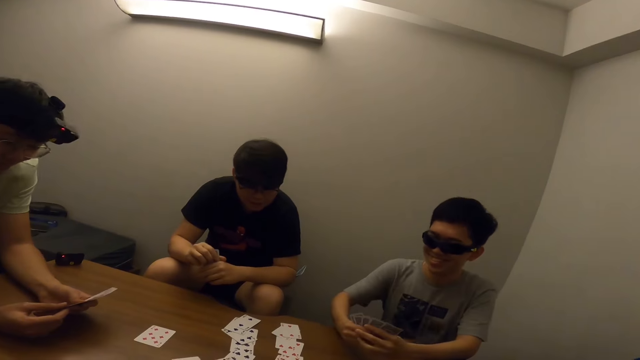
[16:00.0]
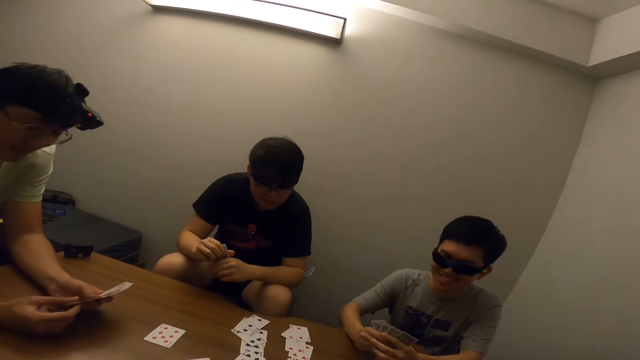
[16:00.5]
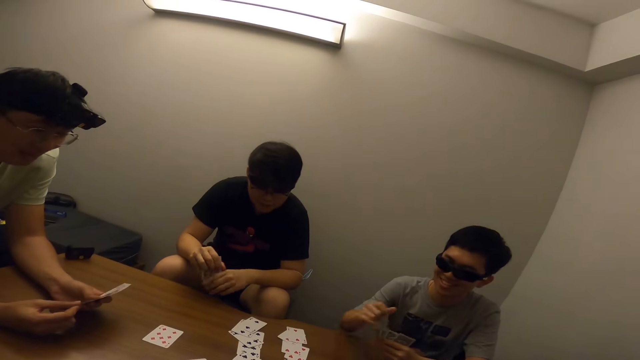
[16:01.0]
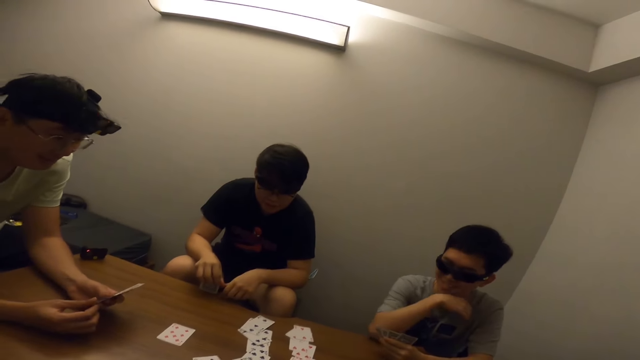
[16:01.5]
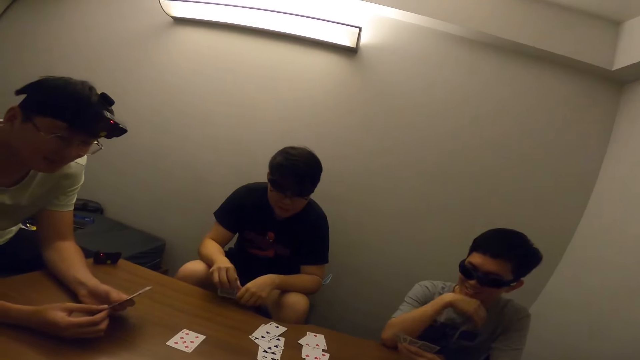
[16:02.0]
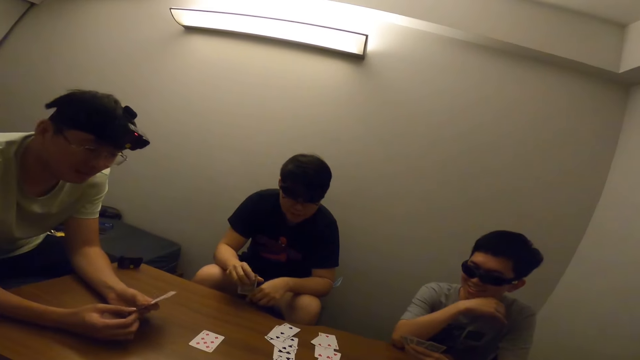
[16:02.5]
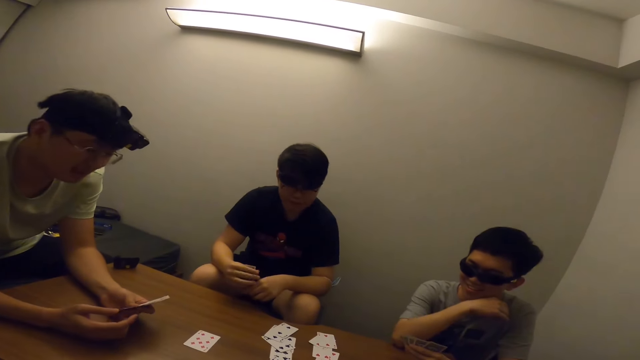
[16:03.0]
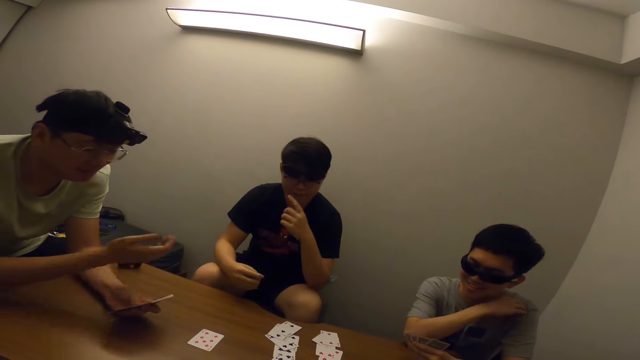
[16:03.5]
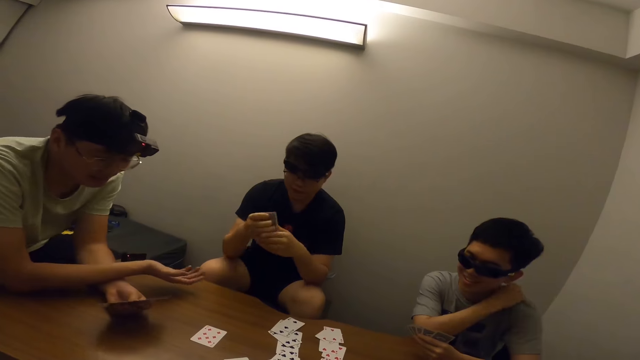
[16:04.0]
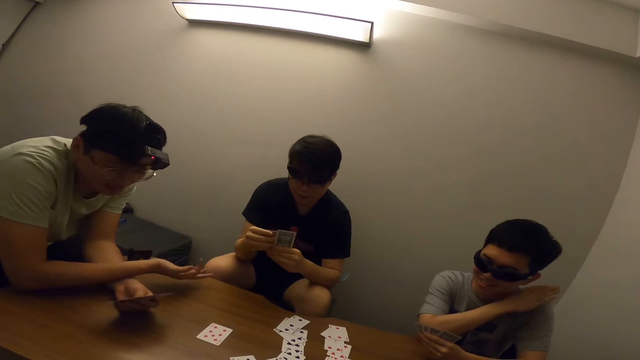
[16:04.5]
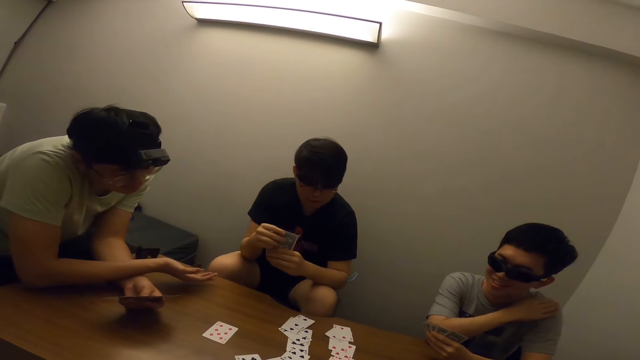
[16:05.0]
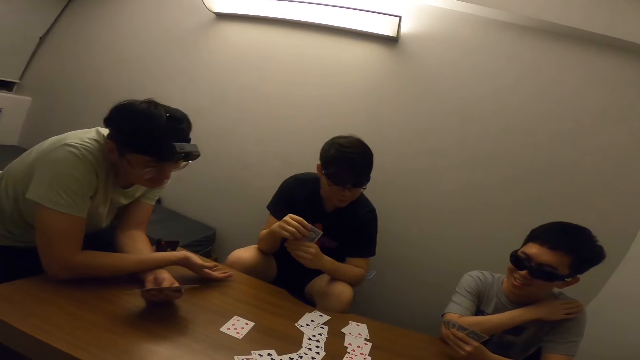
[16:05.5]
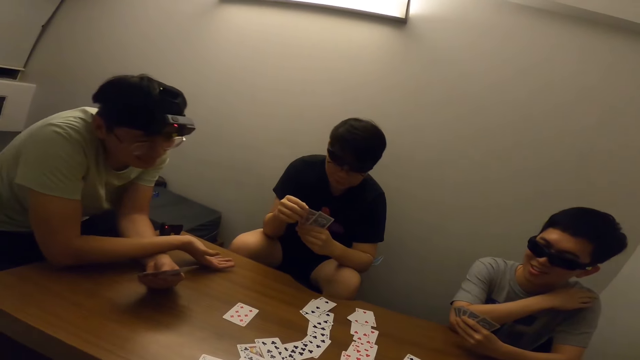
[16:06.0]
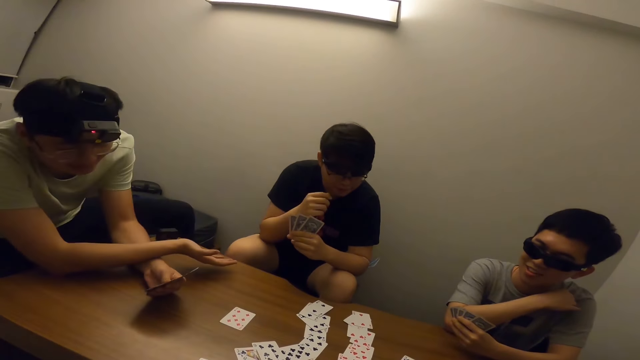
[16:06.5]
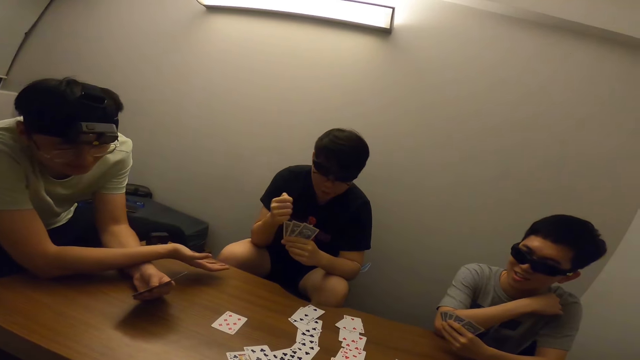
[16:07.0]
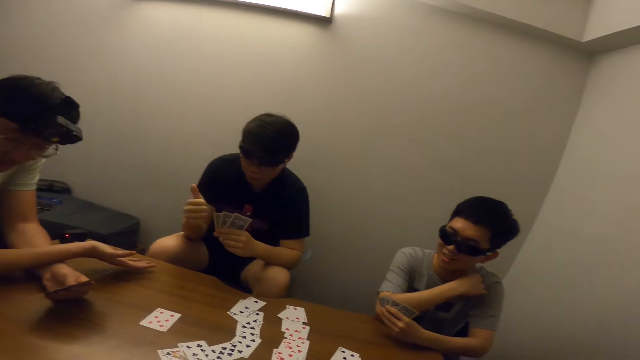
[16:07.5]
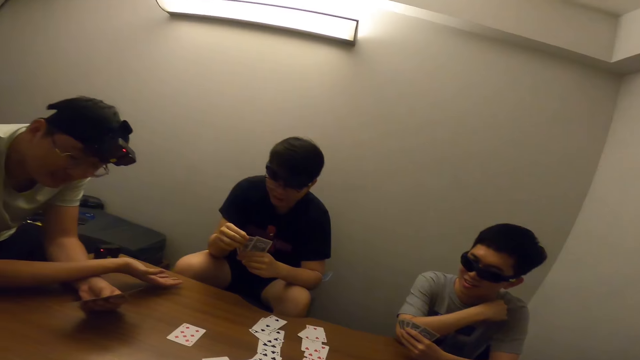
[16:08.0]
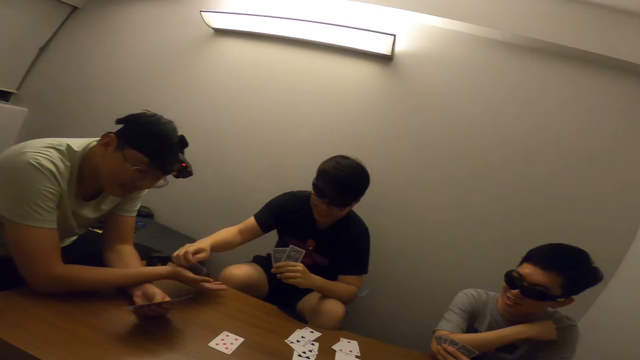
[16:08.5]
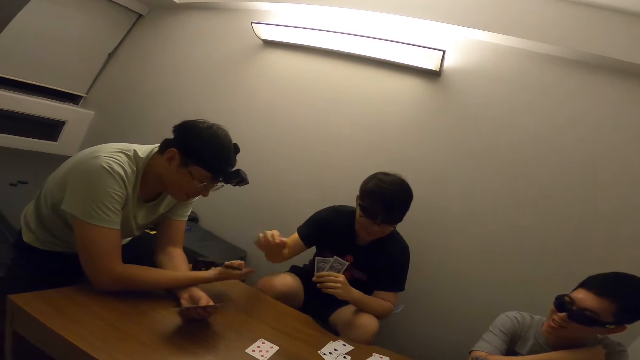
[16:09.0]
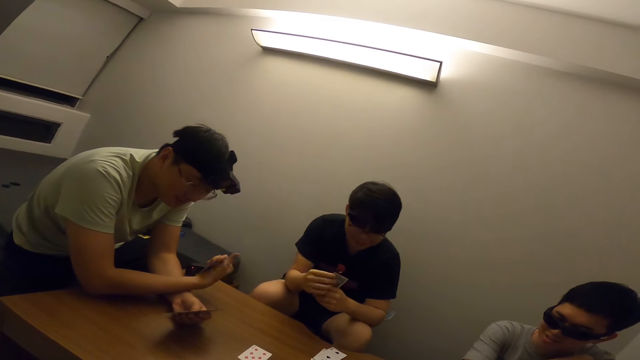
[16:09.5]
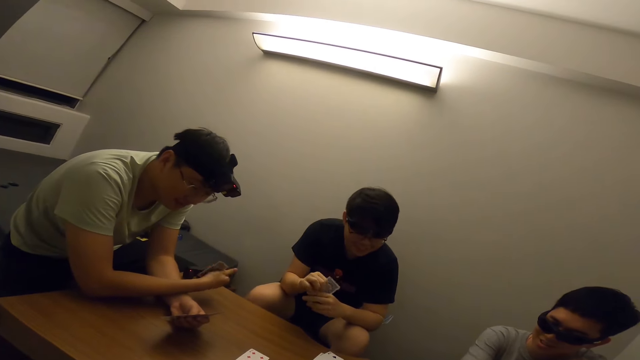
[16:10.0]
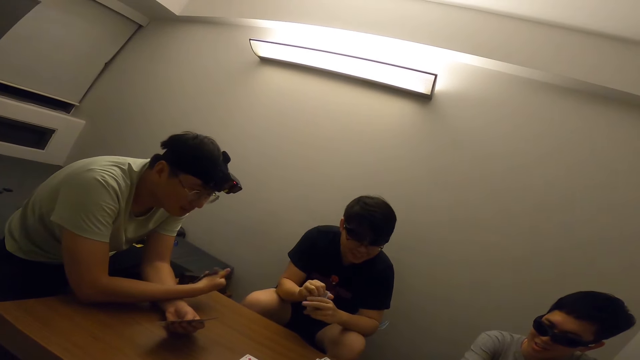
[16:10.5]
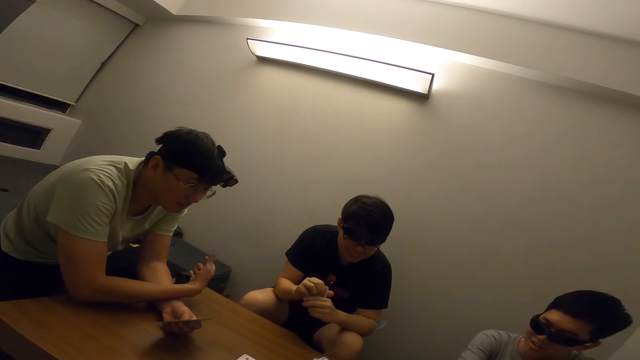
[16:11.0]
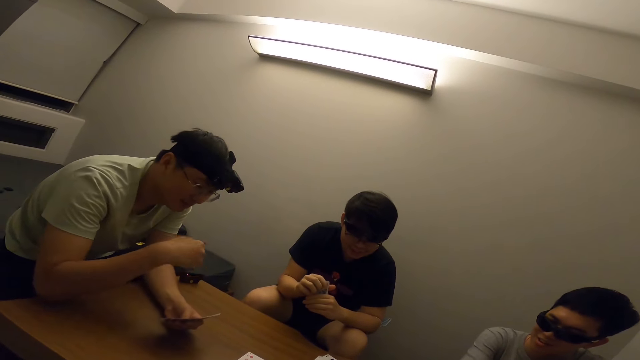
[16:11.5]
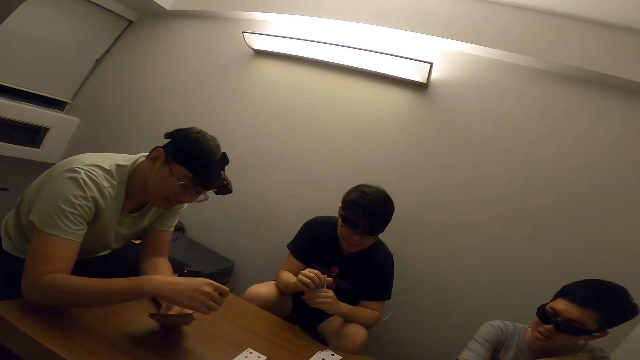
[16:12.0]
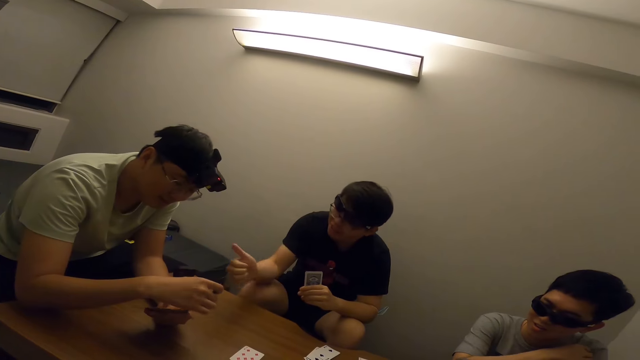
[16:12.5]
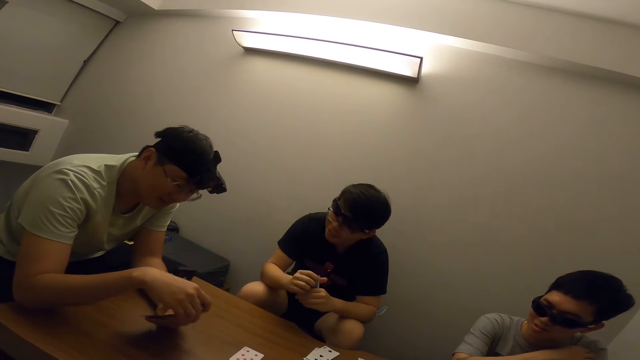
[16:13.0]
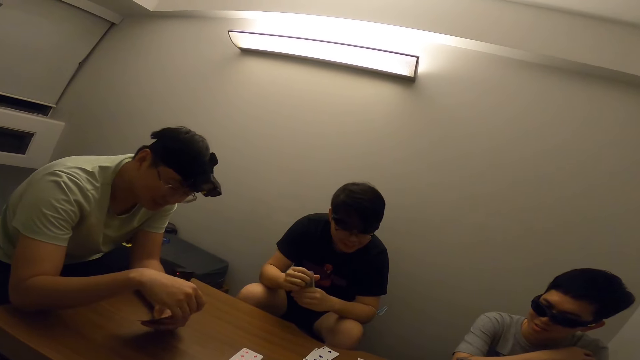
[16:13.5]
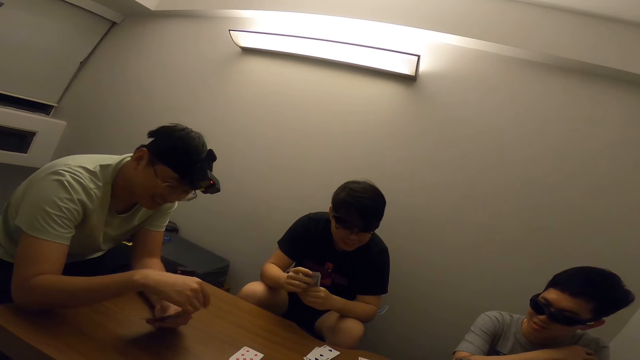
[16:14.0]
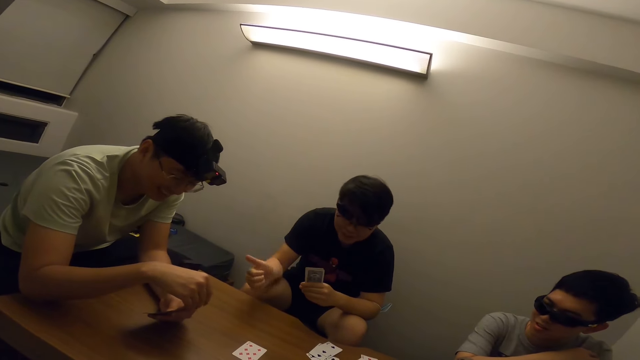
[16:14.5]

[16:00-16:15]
A man places both hands on the table. The man touches his face with his right hand. Someone taps the cards on the table. The first man touches his left shoulder with his right hand. Another man stretches his right hand. A third man touches his face with his left hand. The second man interacts with the third man. A person gestures with his fingers. The third man places a card in the second man's right hand with his right hand. The second man places the card in his right hand in between the cards in his left hand. The third man interacts with the second man and points his right hand at the second man.

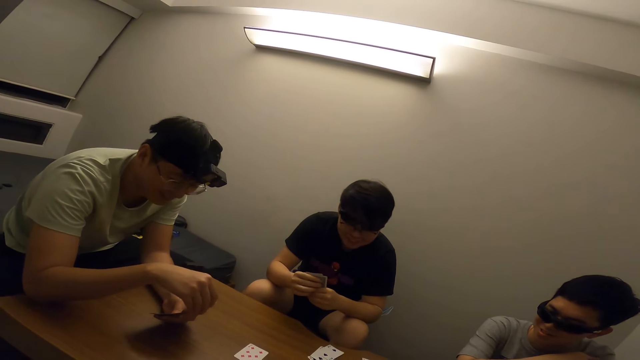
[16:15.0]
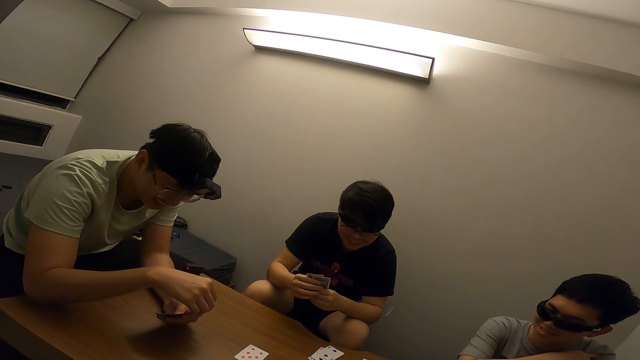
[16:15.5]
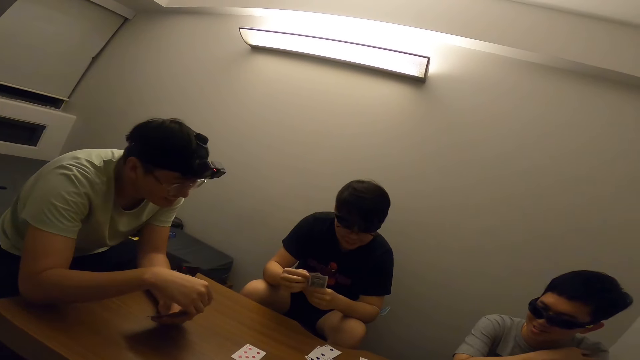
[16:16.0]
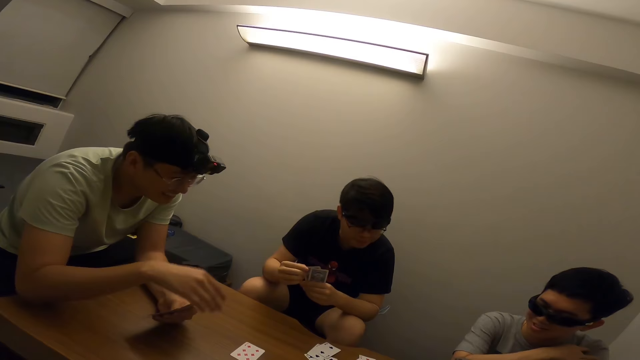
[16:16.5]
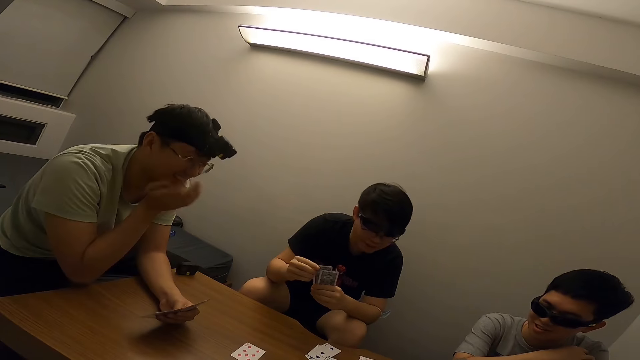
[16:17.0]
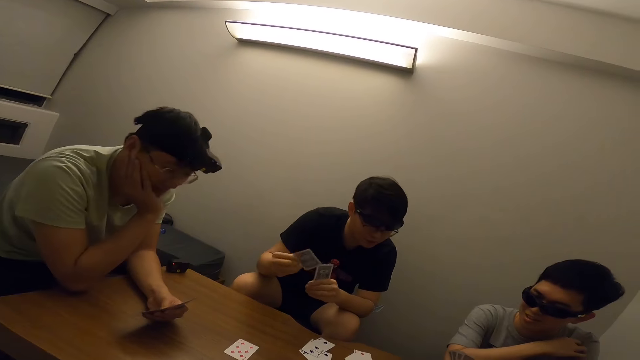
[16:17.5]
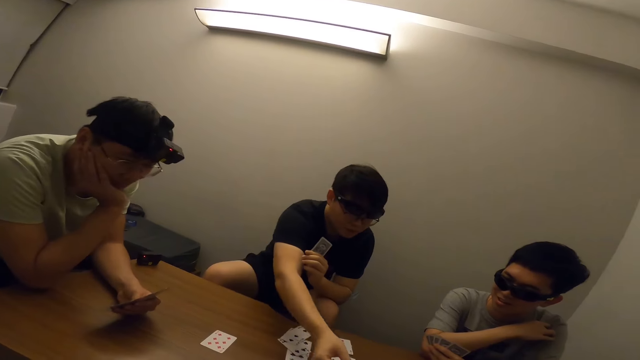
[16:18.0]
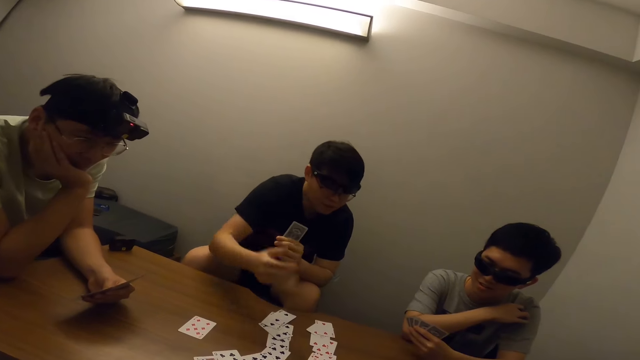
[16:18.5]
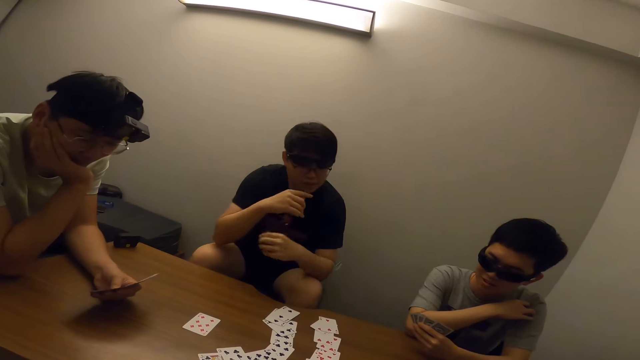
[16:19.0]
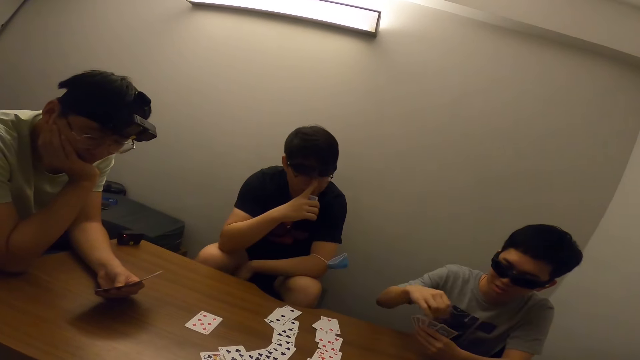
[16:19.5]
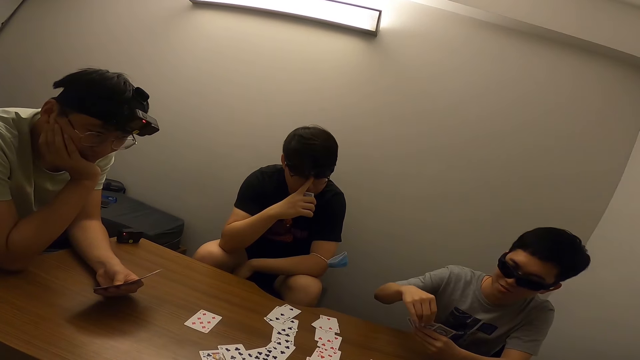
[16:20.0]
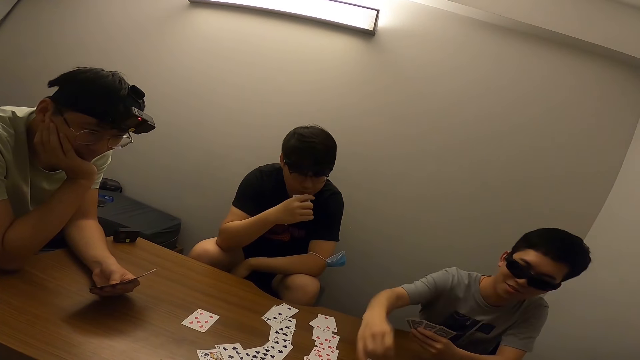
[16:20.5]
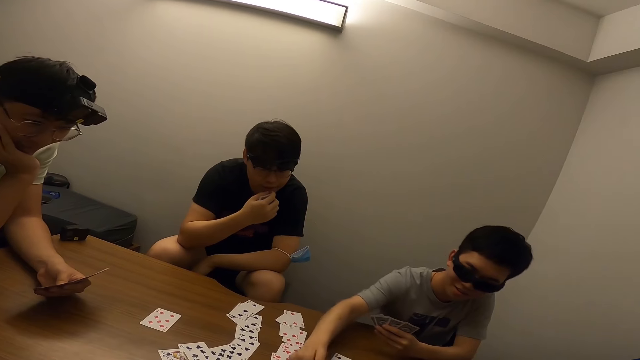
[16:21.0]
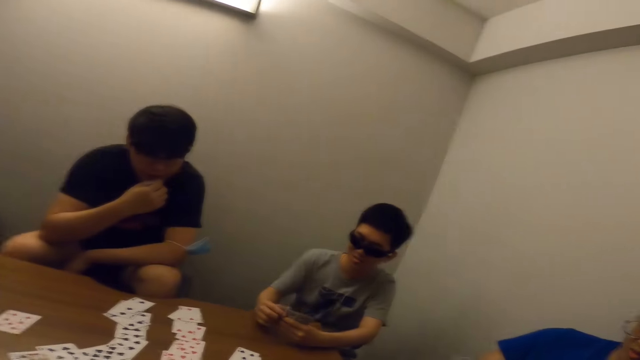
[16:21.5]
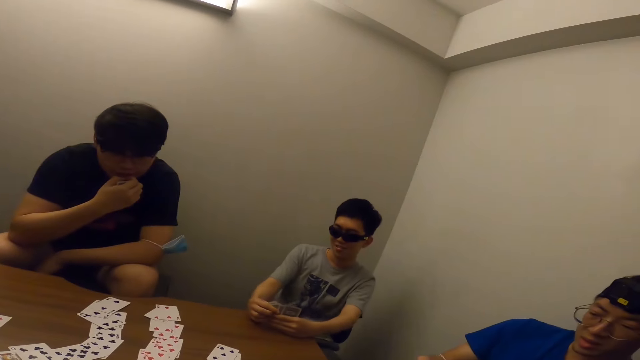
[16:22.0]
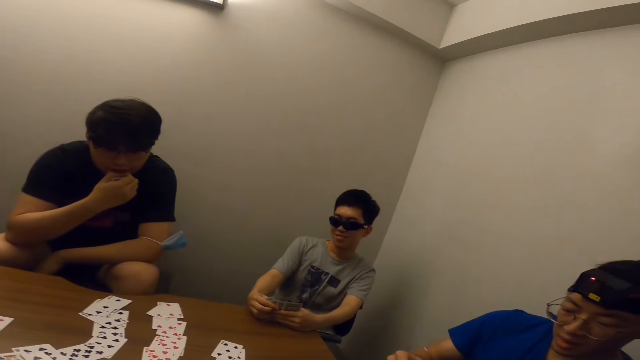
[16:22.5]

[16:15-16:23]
A man places his right hand on his cheeks. Another man places a card on the table with his right hand. Someone draws a card. The second man touches his face with his right hand. A third man places the card in his right hand on the table. A person draws a card. The third man interacts with the other men and the camera wearer.
